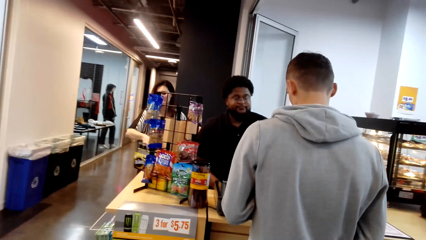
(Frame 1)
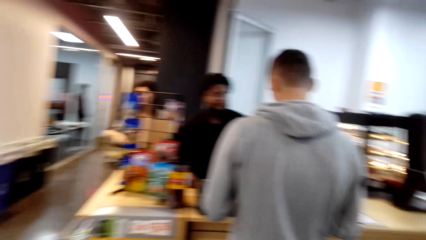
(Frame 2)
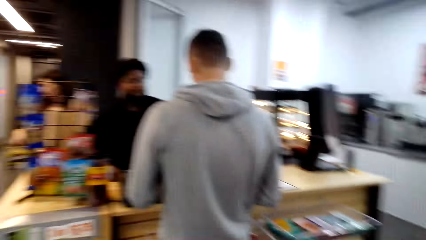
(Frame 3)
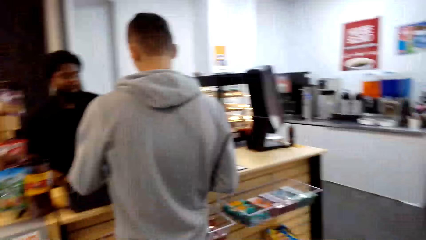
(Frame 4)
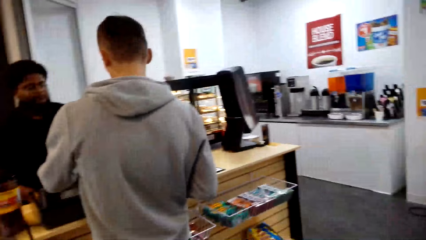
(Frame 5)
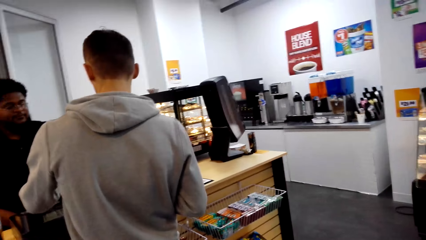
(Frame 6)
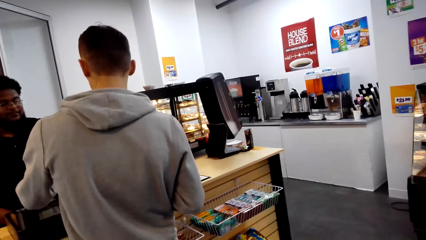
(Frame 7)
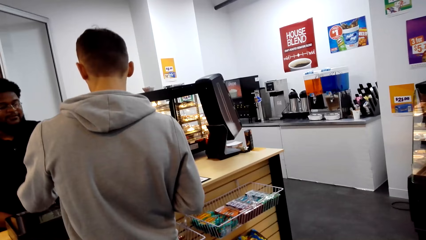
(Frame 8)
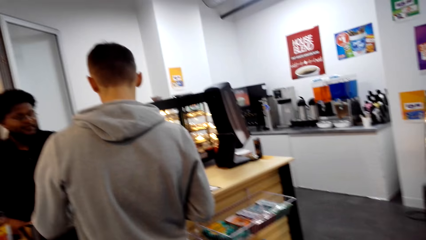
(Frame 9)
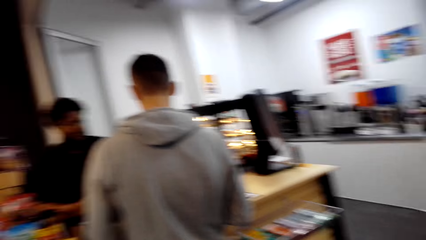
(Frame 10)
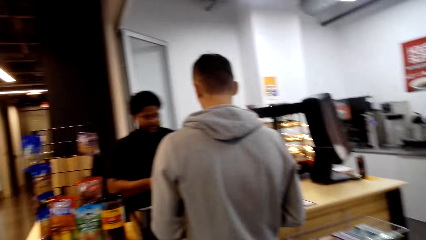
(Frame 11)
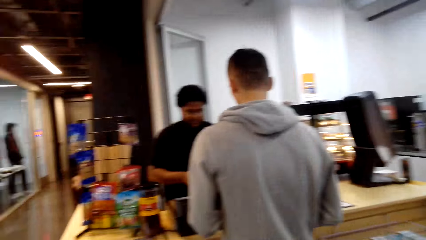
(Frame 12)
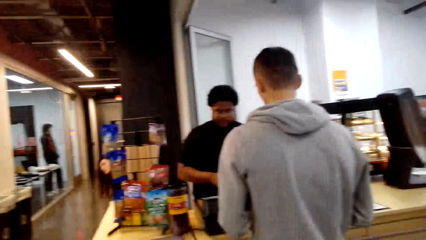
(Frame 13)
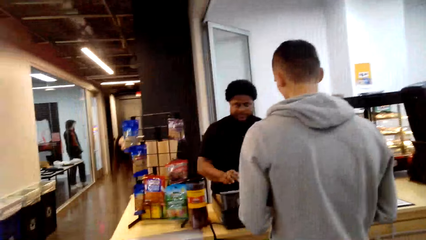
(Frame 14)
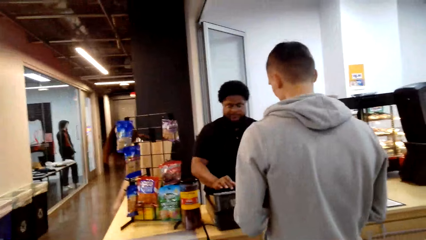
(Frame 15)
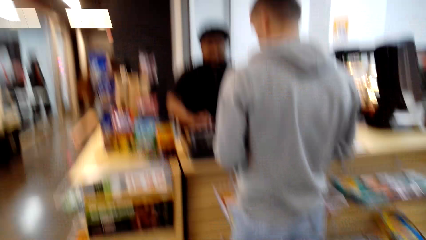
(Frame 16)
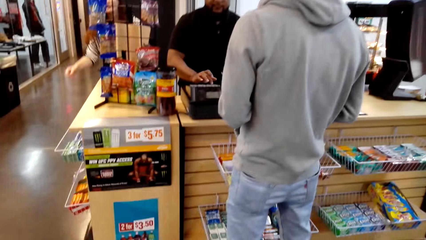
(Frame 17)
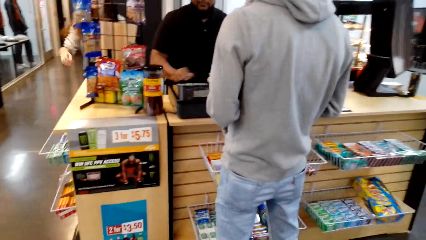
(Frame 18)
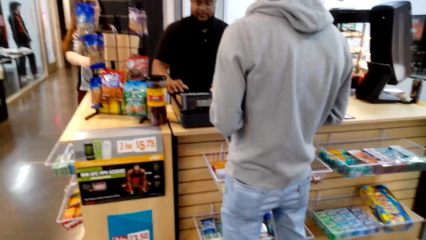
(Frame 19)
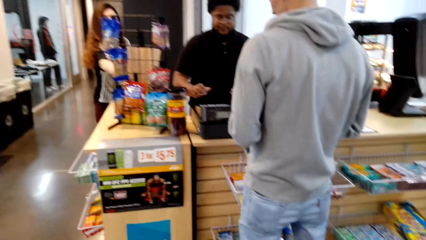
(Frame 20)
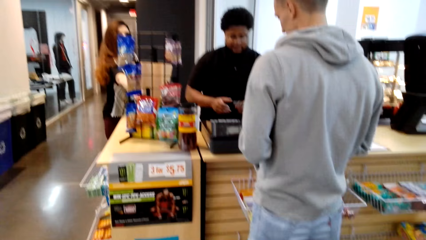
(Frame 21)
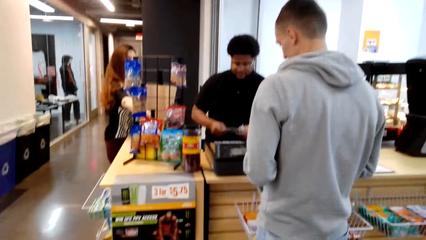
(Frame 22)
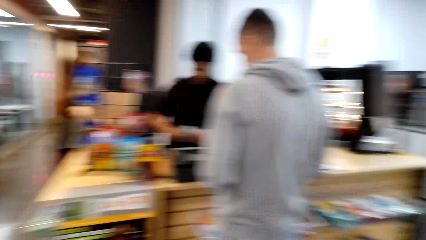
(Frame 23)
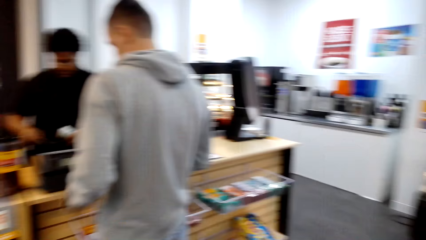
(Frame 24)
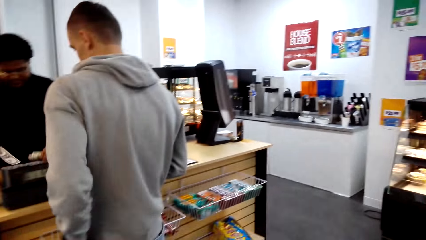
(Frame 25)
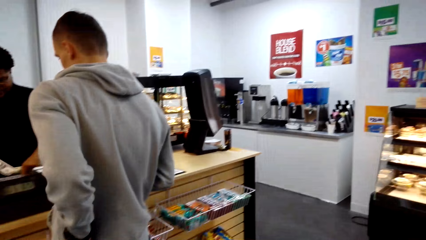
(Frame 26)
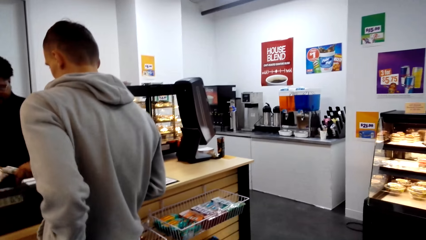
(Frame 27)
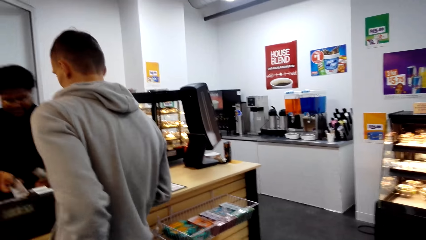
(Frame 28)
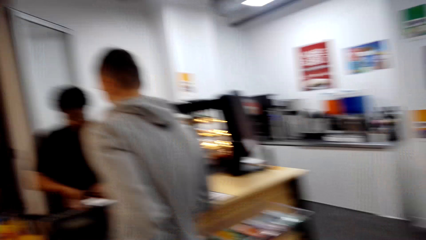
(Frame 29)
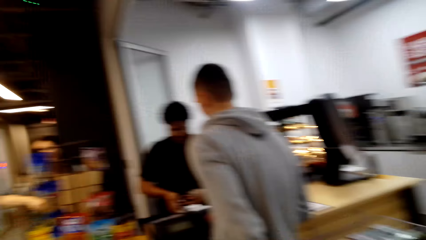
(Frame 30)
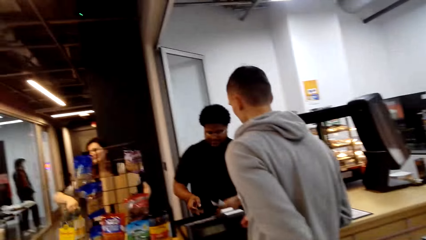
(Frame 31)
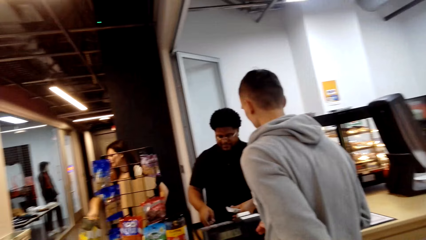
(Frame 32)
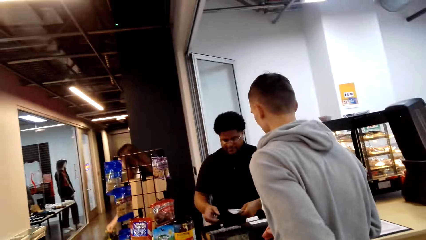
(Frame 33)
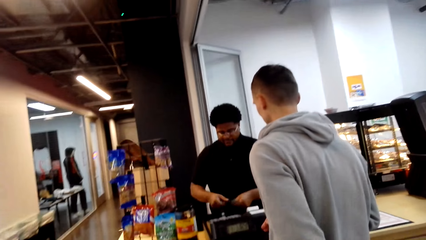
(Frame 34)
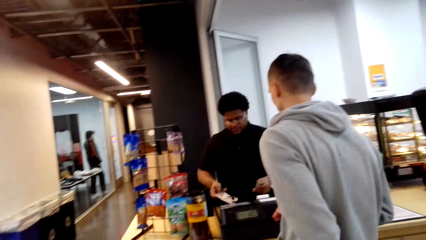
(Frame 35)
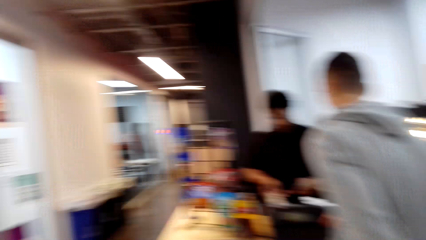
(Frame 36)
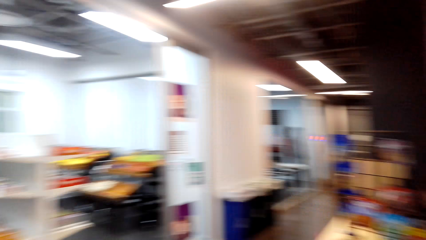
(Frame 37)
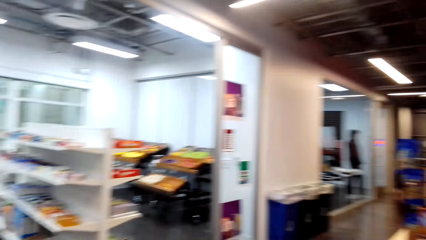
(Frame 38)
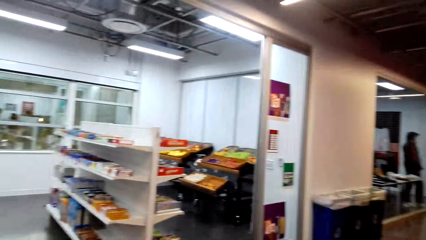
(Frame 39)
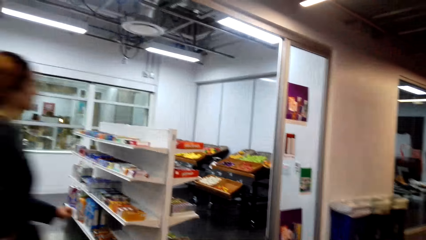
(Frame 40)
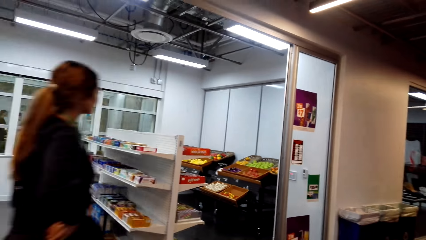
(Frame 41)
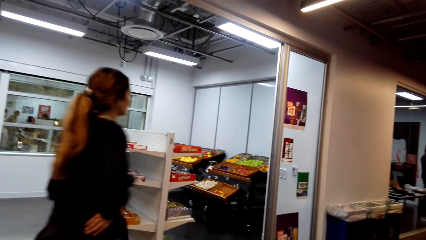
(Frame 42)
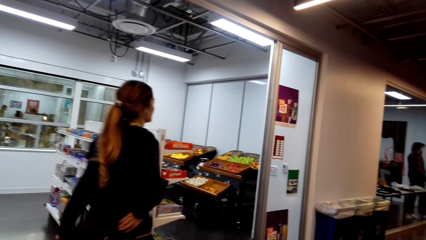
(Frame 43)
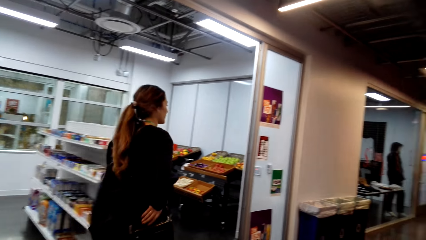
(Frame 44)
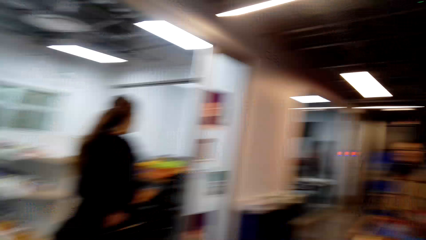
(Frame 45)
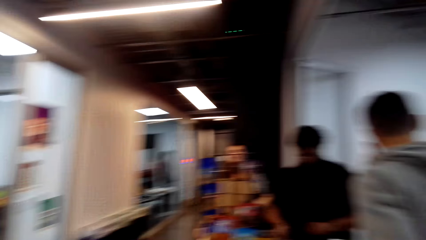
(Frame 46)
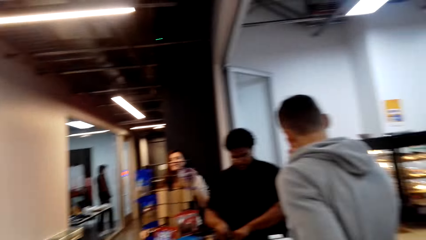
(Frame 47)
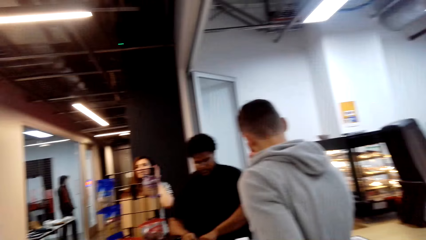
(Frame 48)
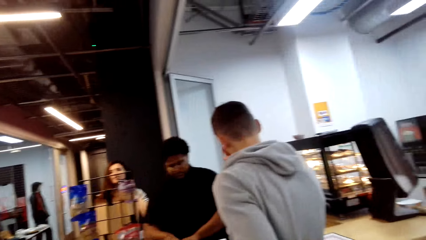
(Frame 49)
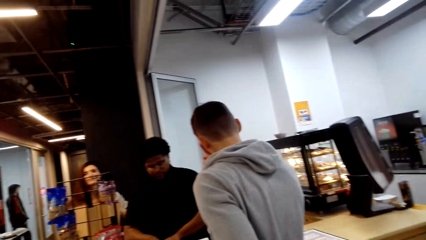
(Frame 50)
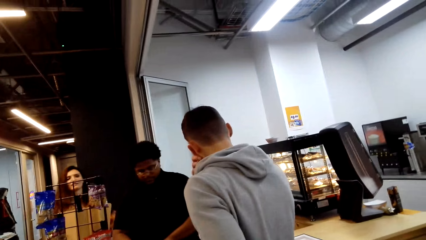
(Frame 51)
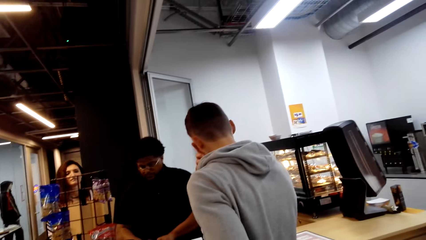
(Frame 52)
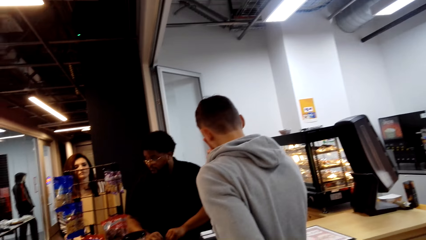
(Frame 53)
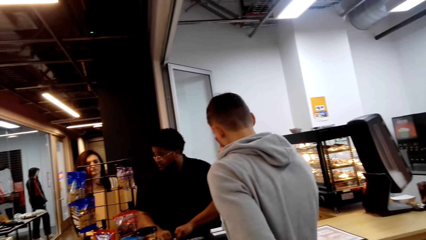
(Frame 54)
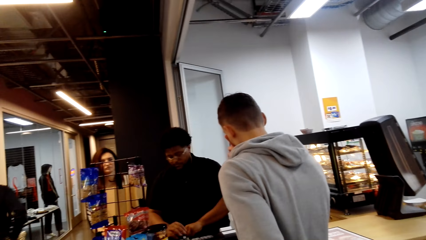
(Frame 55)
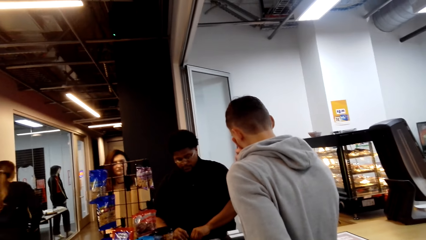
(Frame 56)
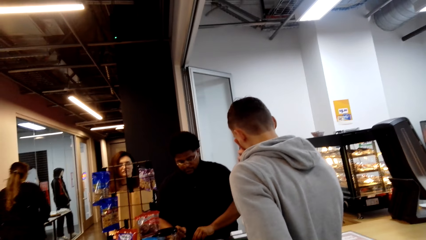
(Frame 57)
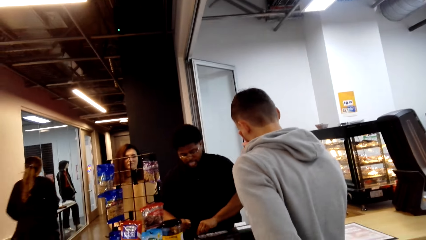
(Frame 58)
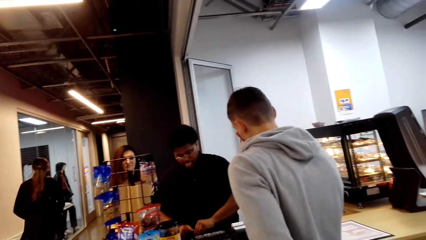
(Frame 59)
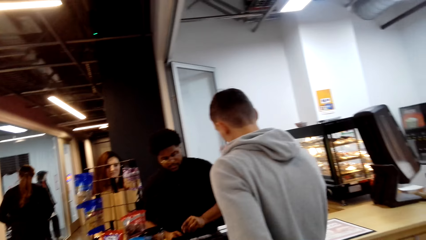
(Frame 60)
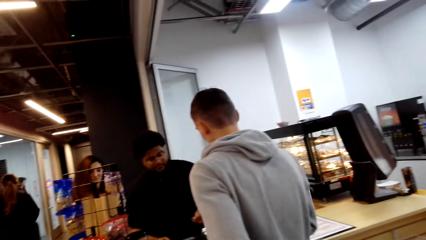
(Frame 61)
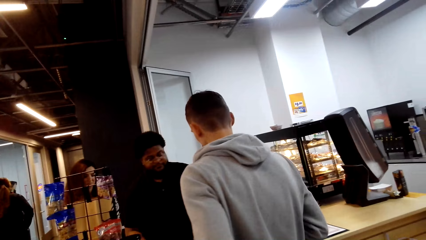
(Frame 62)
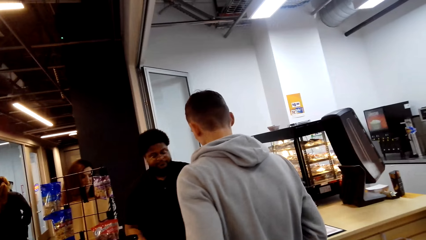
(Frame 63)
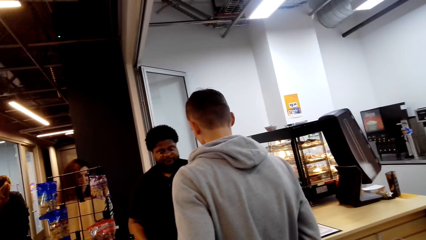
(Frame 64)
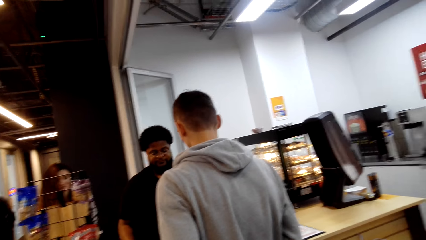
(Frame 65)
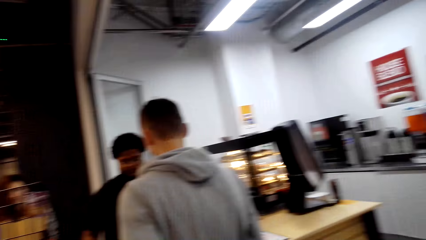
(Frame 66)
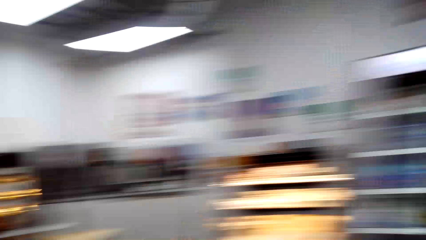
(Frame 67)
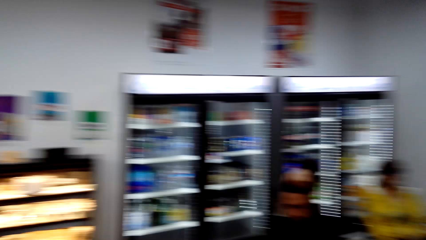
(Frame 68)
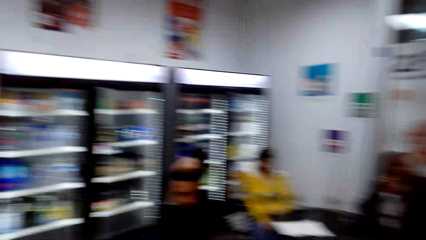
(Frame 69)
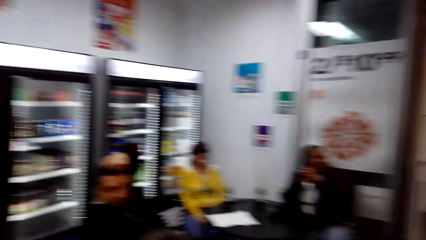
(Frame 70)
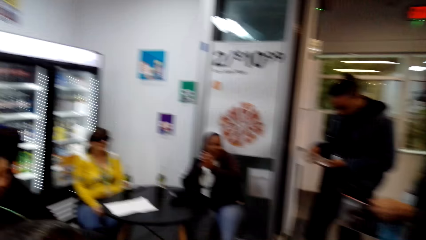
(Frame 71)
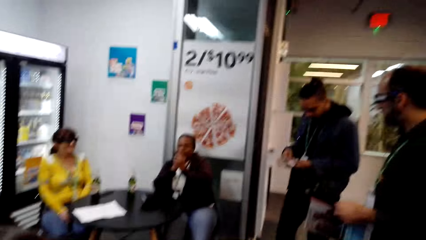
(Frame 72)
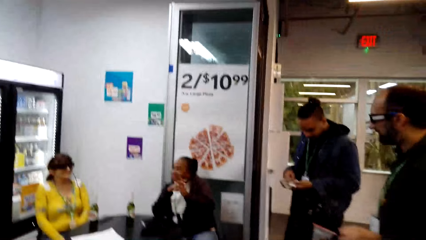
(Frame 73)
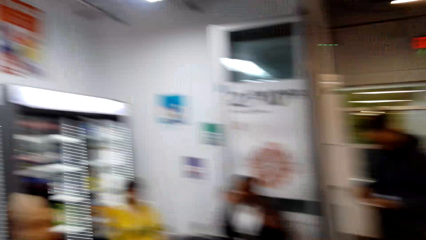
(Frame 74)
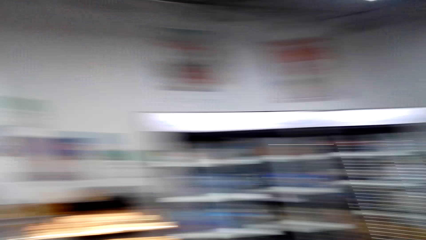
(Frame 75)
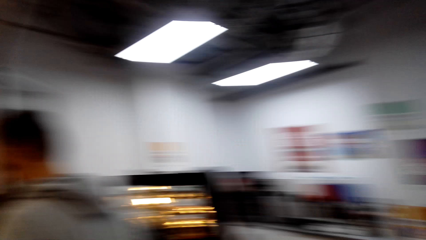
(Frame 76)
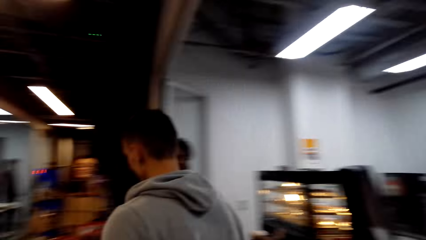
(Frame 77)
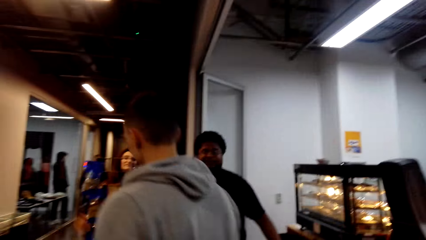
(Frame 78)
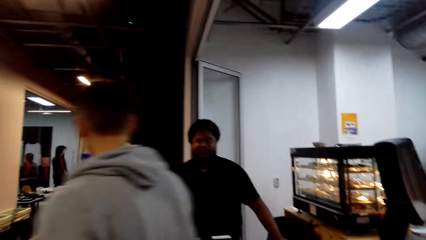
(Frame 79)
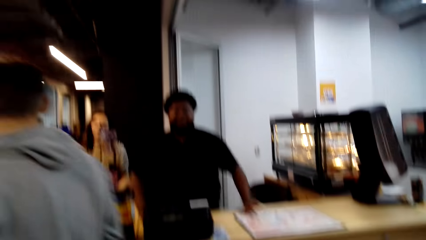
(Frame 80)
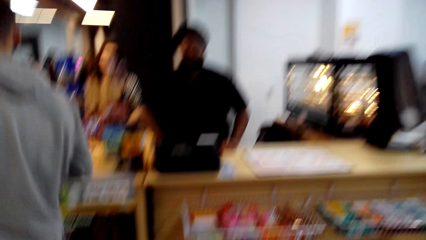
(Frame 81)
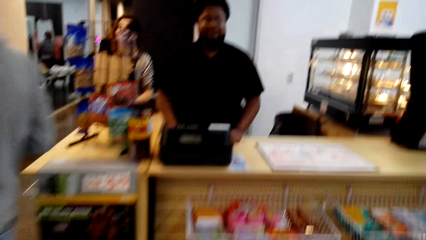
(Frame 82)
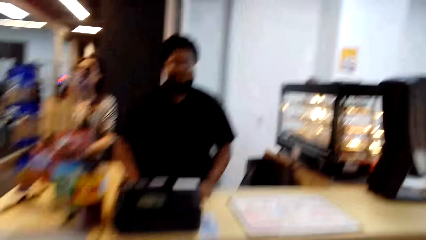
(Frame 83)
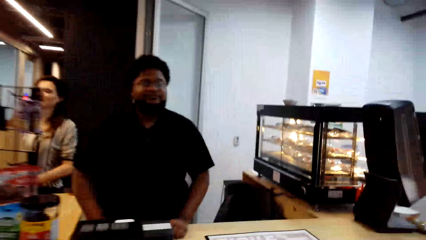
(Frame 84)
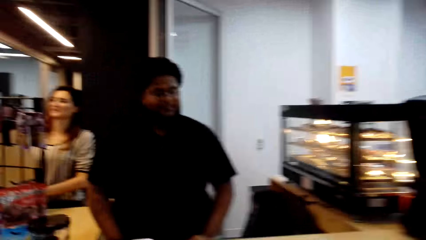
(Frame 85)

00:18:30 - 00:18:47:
The camera wearer looks around. A woman walks around. The camera wearer walks towards the cashier.
